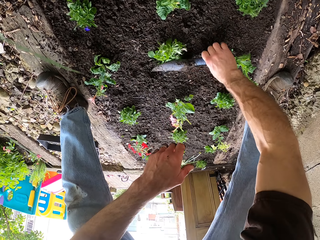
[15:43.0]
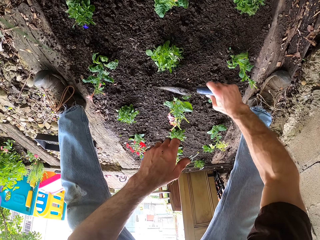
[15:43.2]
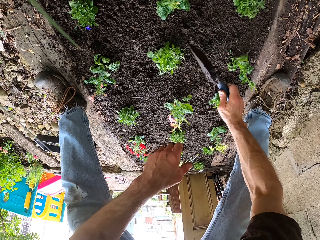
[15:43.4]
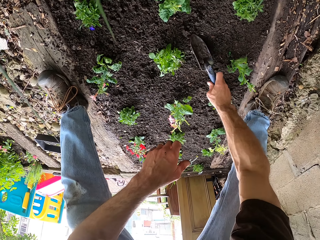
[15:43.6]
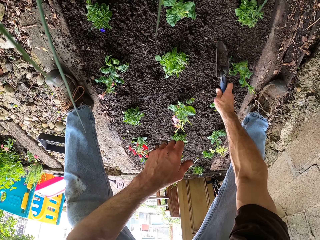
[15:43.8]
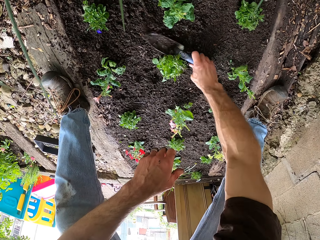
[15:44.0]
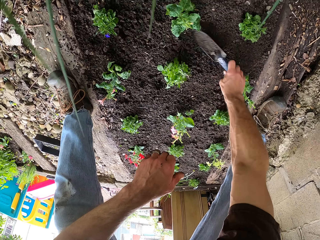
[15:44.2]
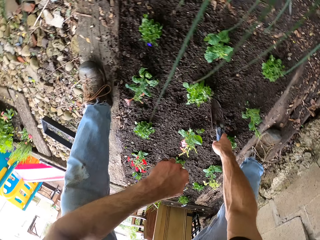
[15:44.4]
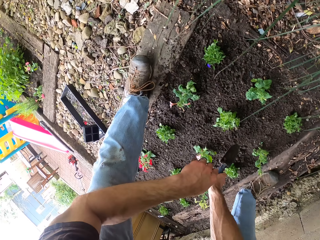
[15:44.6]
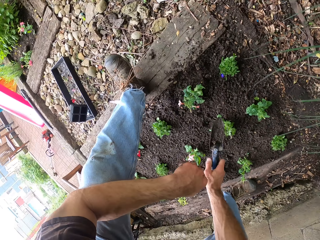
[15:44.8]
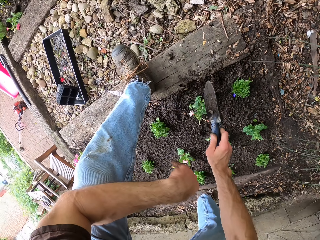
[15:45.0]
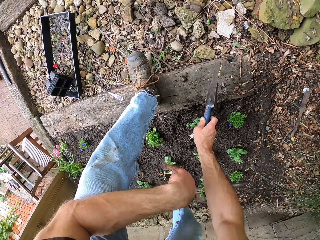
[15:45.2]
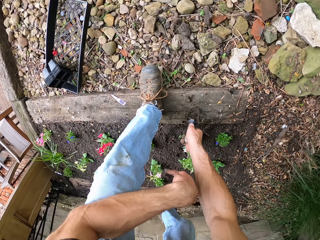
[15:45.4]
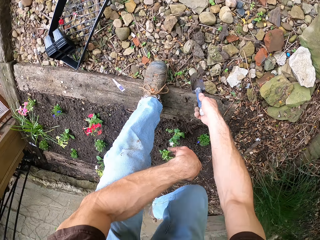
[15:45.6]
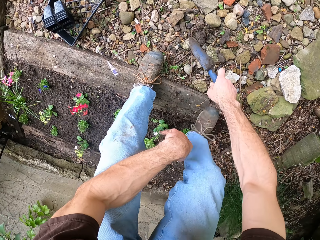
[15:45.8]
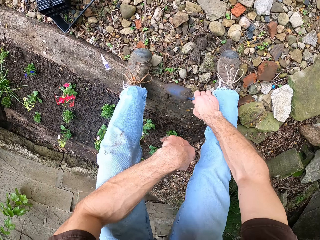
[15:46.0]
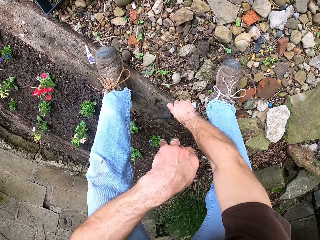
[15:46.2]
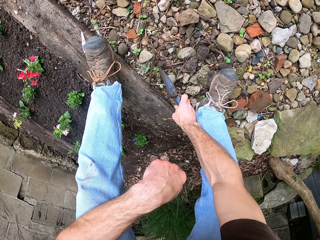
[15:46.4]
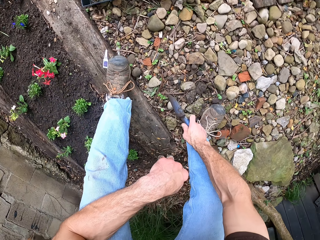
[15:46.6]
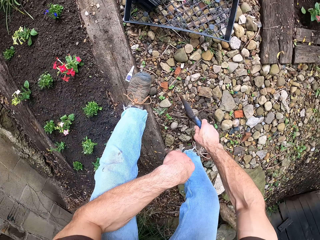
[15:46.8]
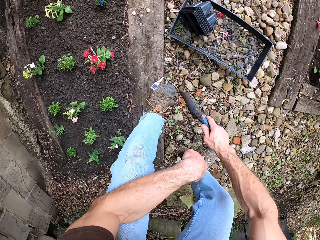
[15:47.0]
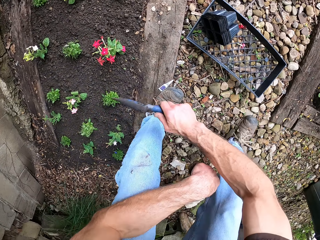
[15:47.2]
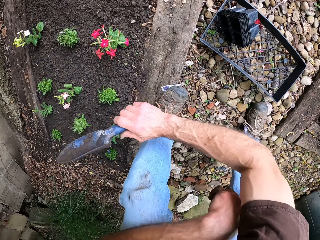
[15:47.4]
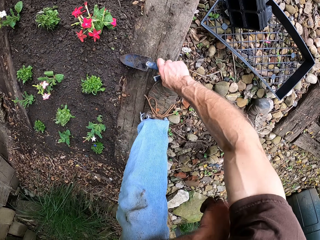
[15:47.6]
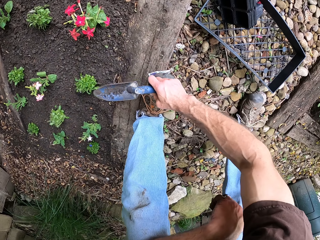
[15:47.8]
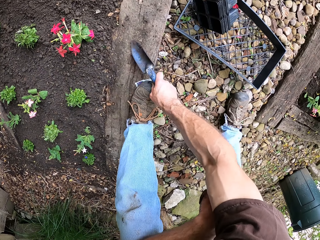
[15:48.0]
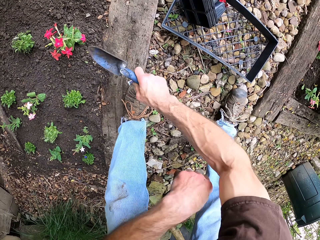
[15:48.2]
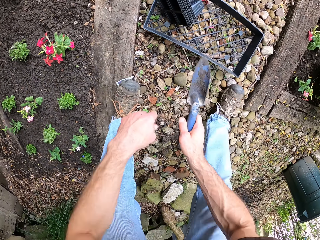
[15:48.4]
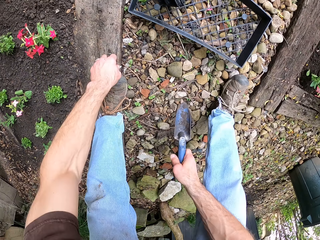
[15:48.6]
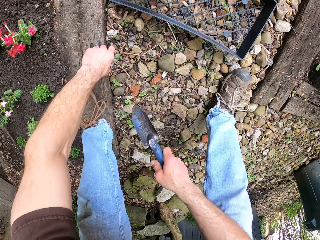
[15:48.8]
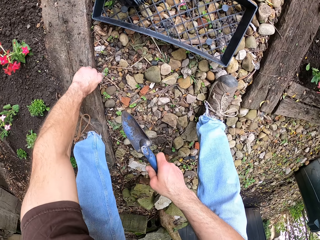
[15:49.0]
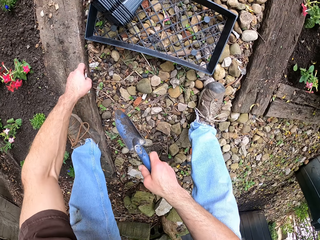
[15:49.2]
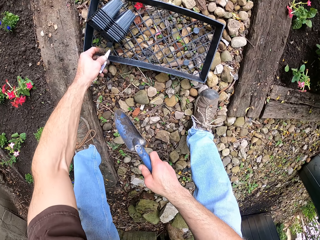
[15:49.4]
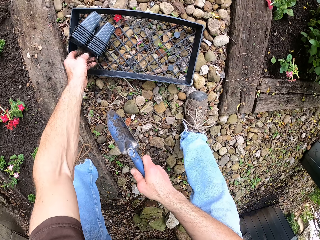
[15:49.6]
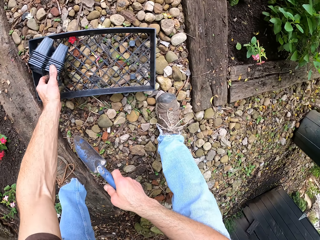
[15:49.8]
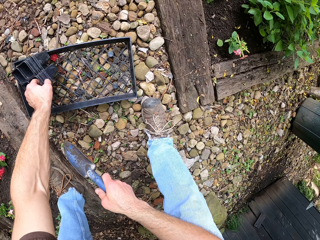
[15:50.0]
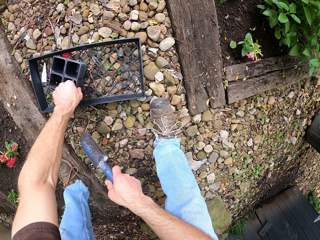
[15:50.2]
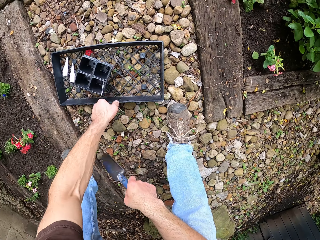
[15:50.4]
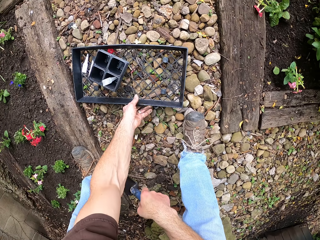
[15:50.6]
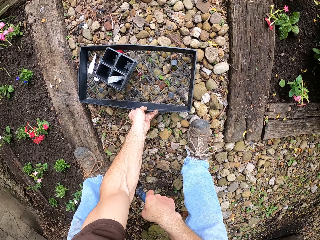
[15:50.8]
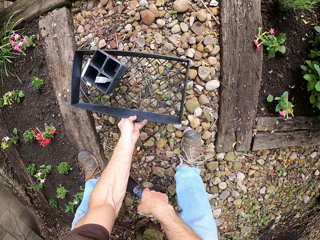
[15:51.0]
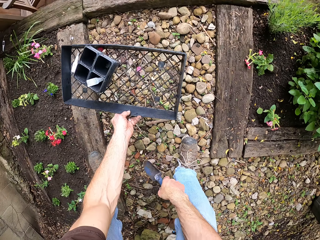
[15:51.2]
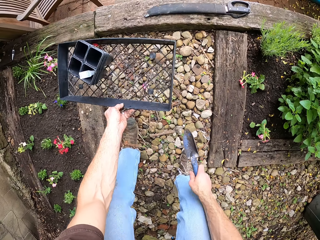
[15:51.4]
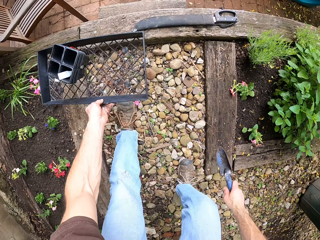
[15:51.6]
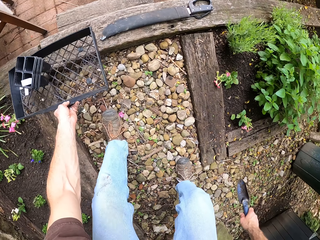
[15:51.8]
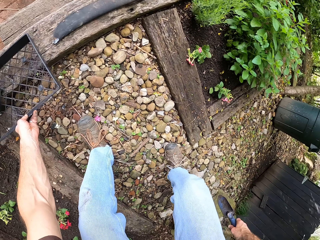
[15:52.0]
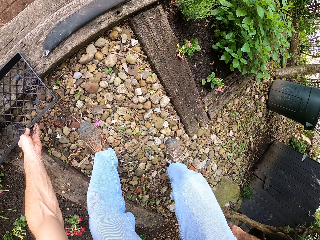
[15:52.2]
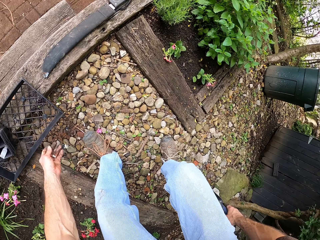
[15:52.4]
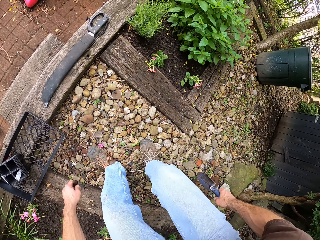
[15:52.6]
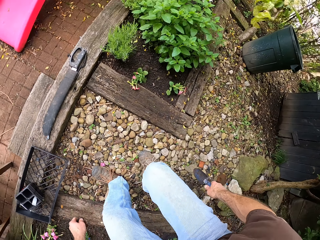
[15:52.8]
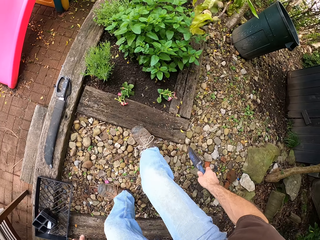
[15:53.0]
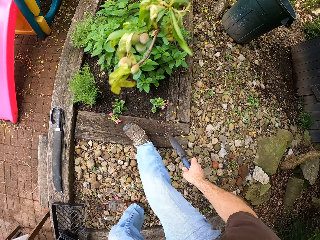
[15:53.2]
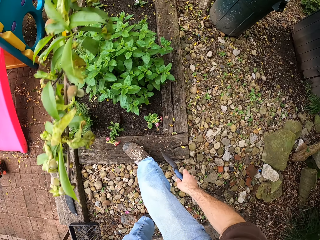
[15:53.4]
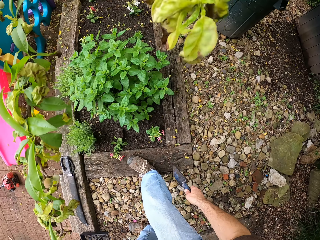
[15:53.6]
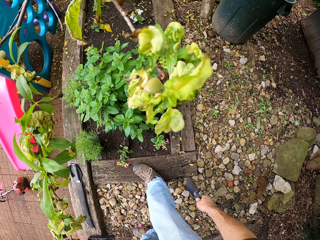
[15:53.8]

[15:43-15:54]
The camera wearer picks up the garden trowel from the ground. They throw away the stones. They level the ground and clear the ground with the trowel. They walk around the backyard. They hit the trowel on the ground. They throw away the soil. They hit the garden trowel on the wood. They pick up the tag. They place the tag in the pot. They turn the pots. They put the bed aside. They pick up the tray. They walk around the backyard. They place the tray on the wood.

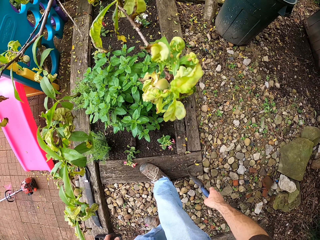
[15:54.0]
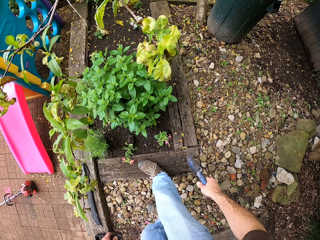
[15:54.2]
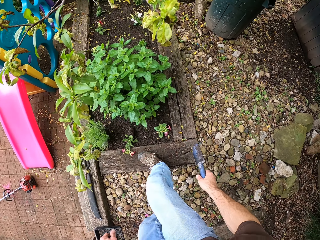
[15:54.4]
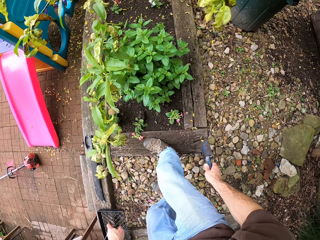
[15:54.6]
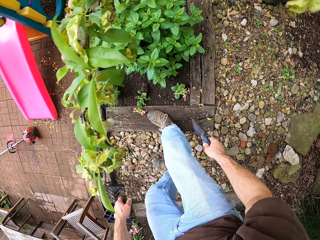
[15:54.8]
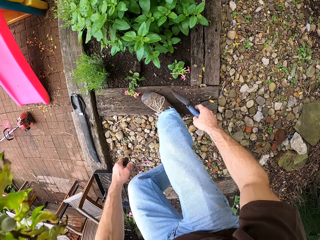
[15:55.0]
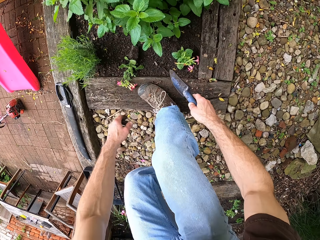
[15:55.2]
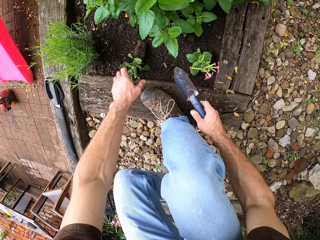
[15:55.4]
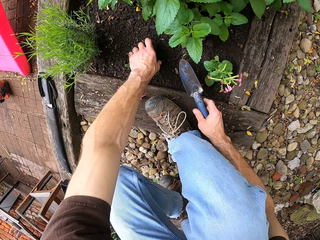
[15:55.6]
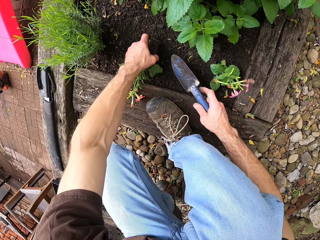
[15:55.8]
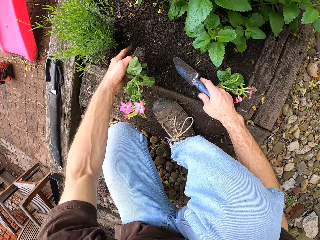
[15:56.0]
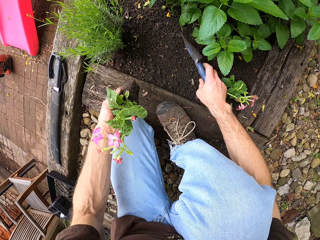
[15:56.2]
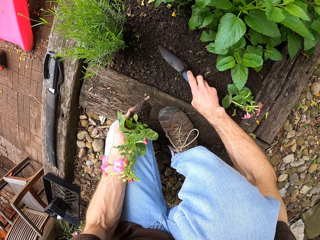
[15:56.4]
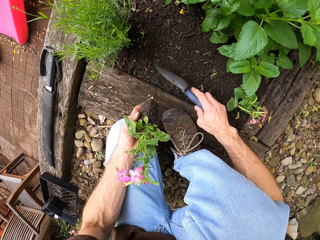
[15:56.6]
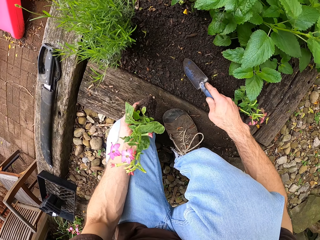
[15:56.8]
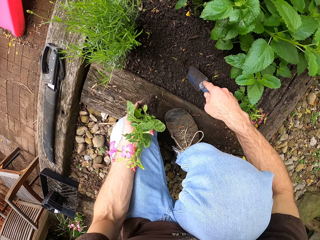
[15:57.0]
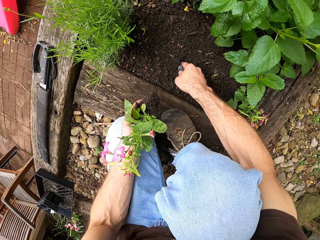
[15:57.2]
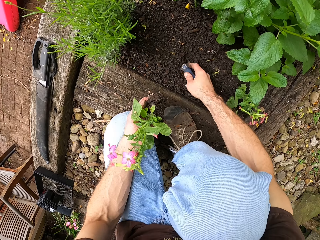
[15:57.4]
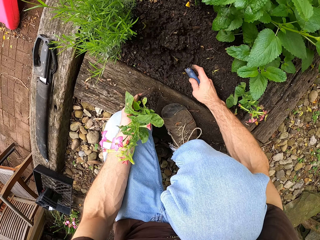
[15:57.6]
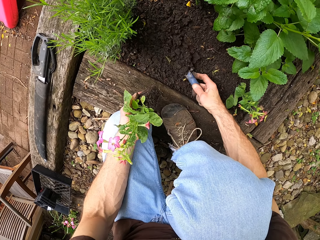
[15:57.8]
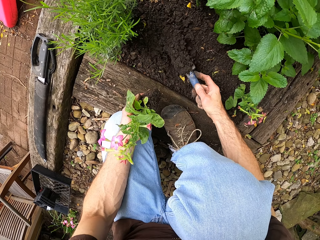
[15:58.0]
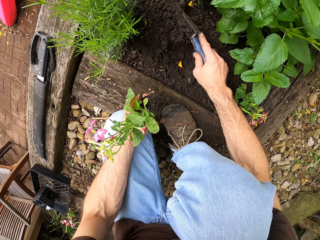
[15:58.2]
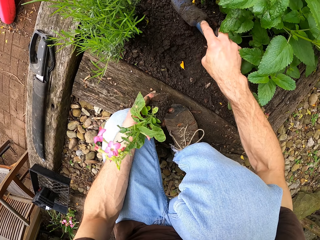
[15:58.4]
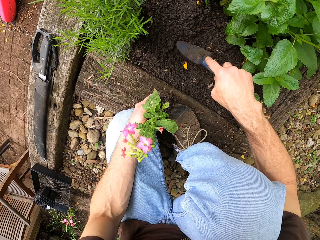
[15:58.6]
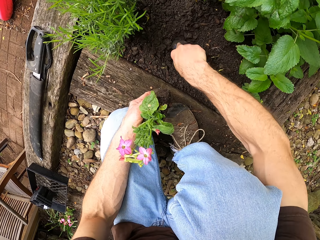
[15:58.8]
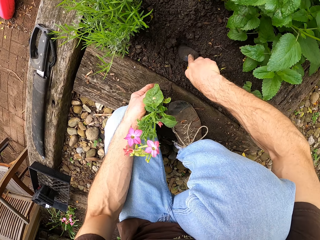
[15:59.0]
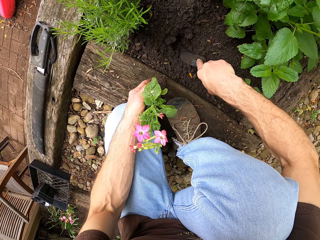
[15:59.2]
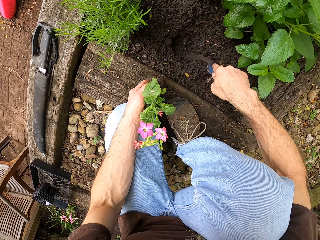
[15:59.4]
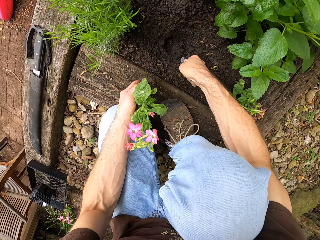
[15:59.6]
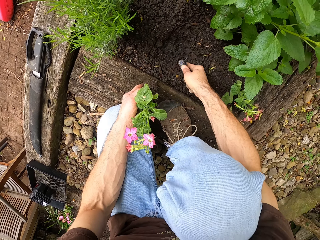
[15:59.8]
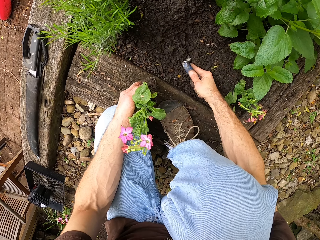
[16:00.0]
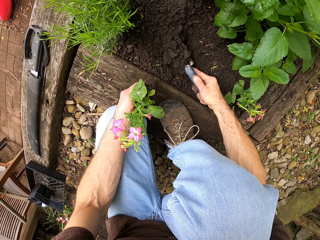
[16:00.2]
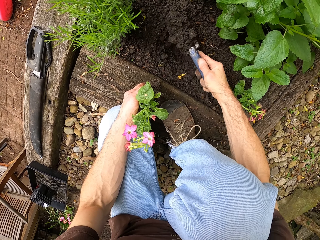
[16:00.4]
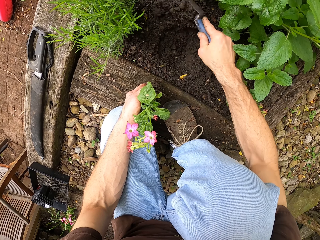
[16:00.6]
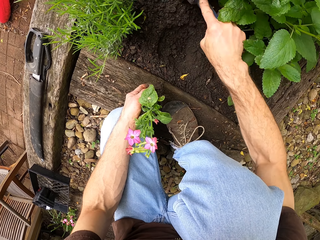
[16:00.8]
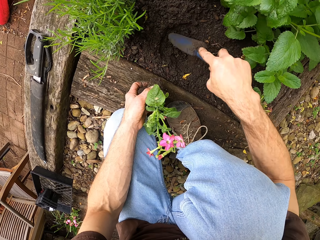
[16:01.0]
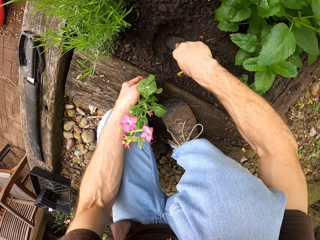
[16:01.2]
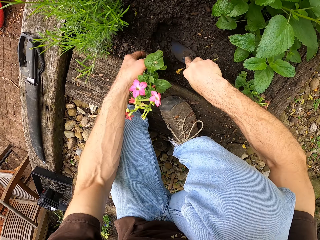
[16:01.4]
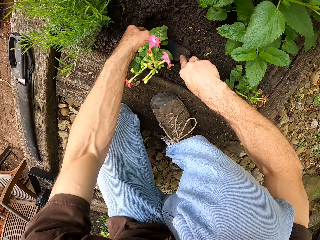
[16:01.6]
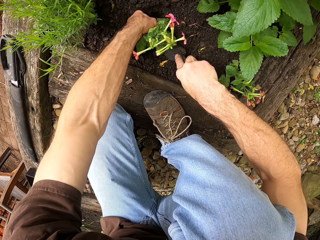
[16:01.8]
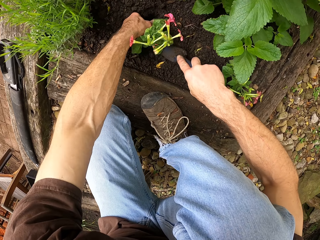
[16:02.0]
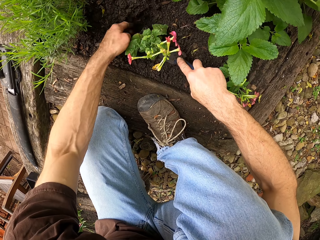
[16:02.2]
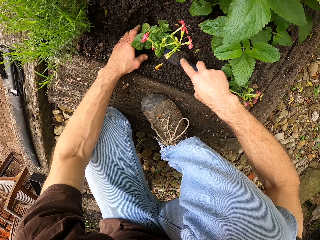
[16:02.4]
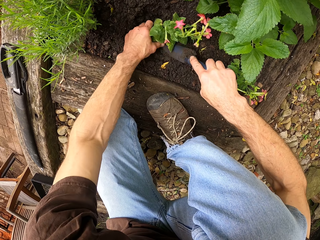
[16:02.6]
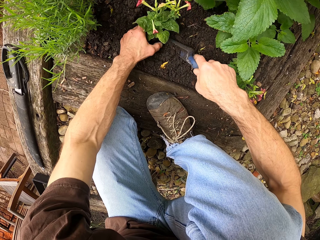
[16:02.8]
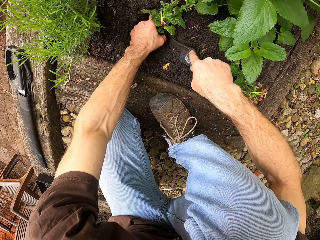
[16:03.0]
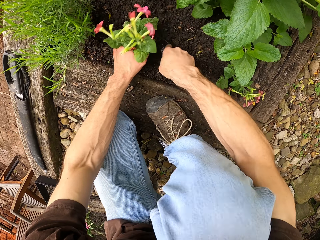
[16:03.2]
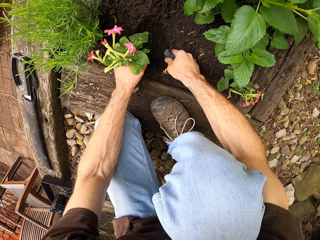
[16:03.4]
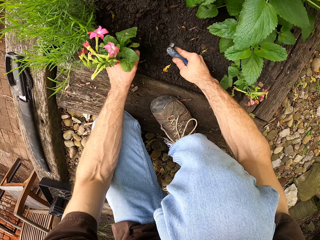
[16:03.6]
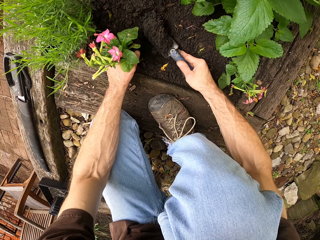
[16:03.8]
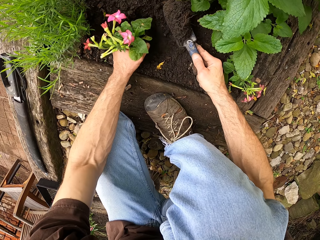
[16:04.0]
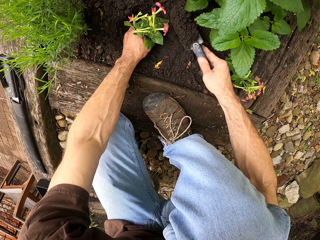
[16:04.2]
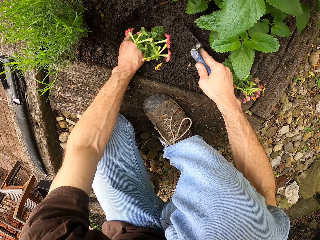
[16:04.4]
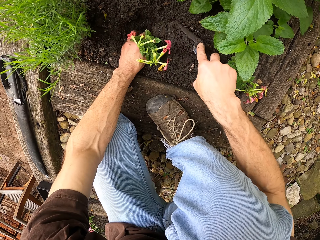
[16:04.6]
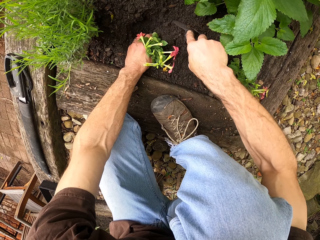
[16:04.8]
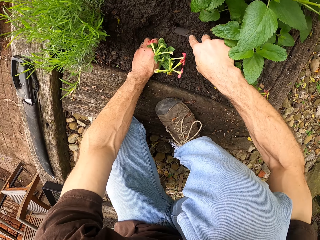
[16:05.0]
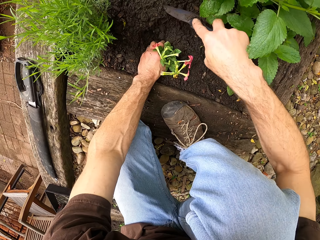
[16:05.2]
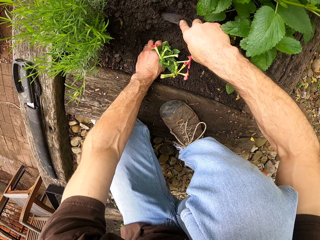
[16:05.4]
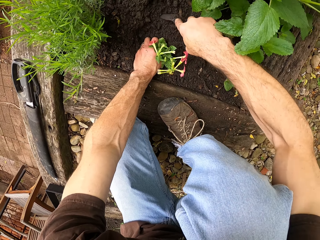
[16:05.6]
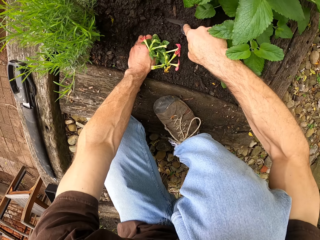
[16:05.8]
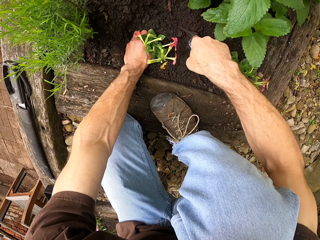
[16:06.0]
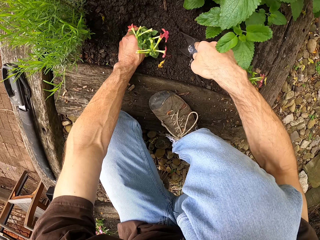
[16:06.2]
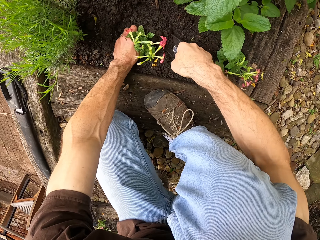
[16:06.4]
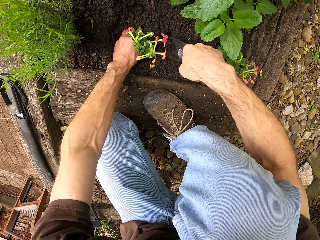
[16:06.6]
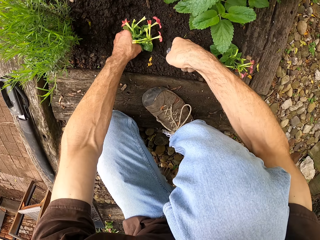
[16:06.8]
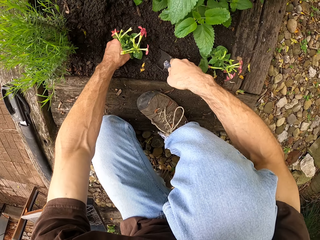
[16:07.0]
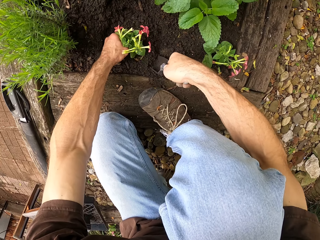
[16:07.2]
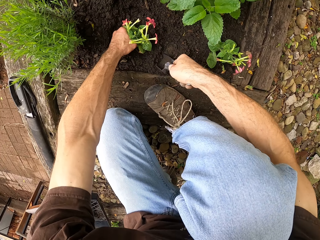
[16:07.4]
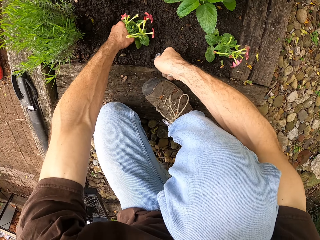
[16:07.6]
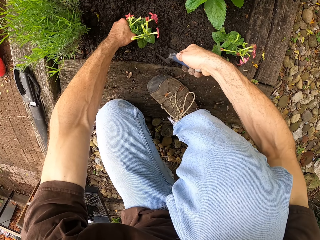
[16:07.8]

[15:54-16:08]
The camera wearer picks up the flower or plant from the ground. They squat. They dig the ground with the trowel. They place the plant in the hole and cover the plant with the soil.
